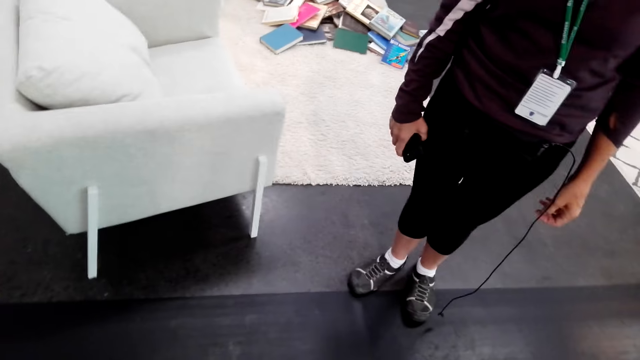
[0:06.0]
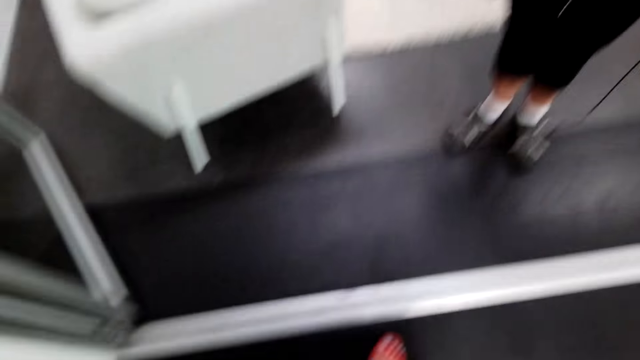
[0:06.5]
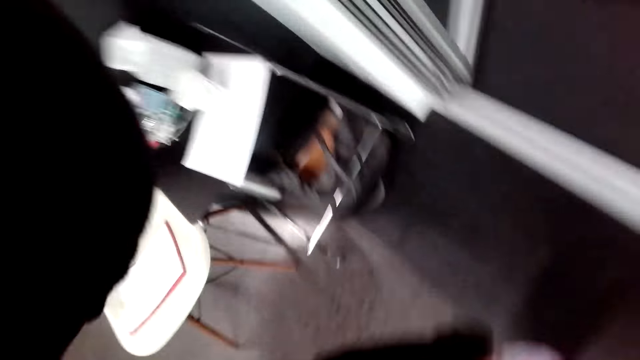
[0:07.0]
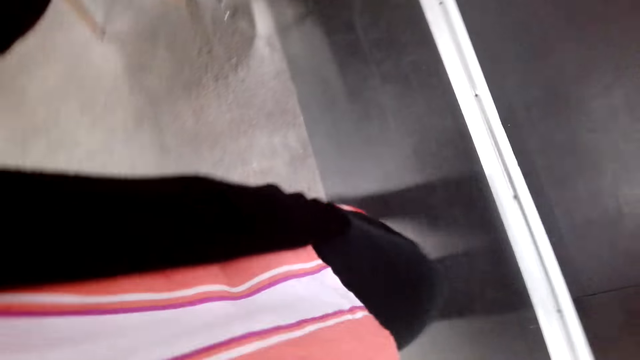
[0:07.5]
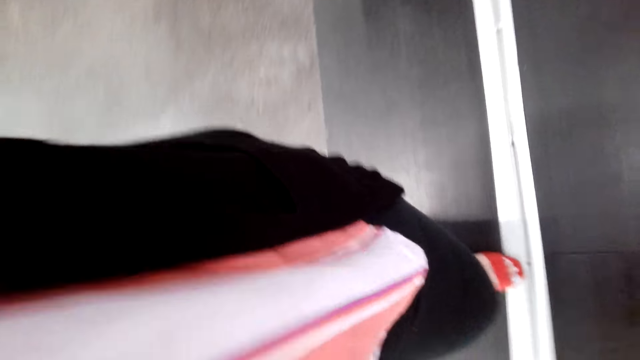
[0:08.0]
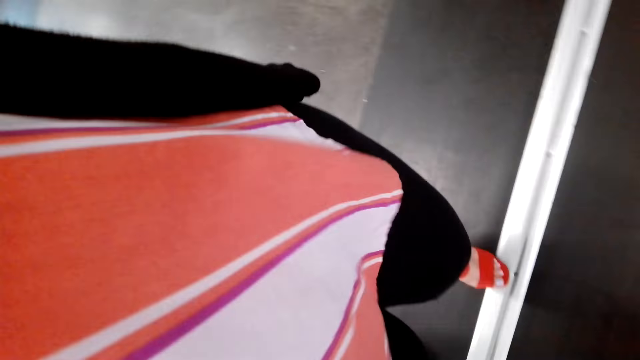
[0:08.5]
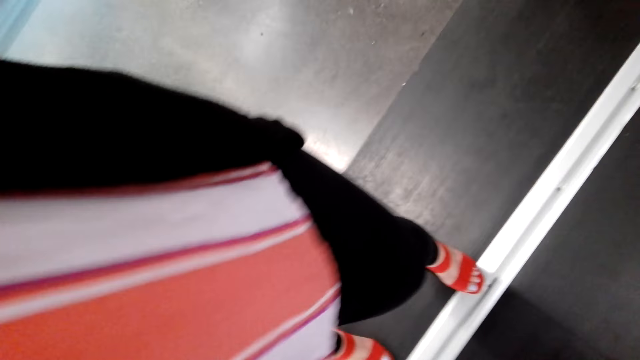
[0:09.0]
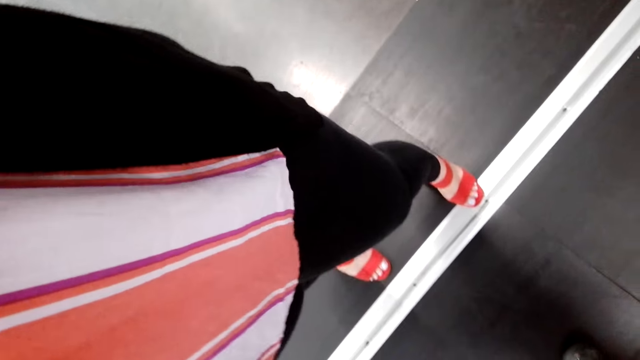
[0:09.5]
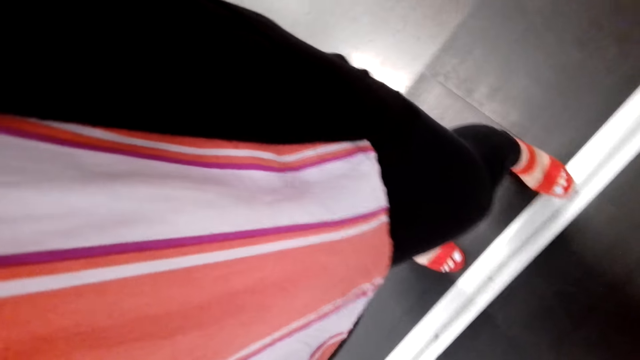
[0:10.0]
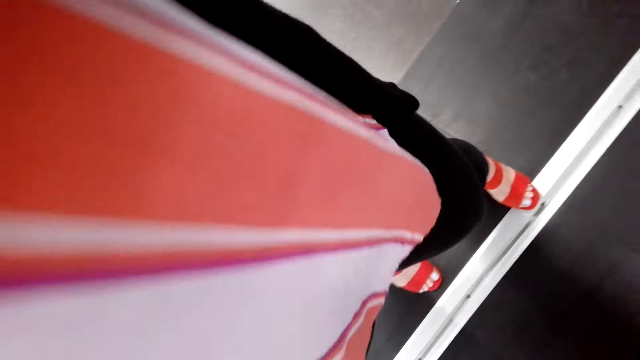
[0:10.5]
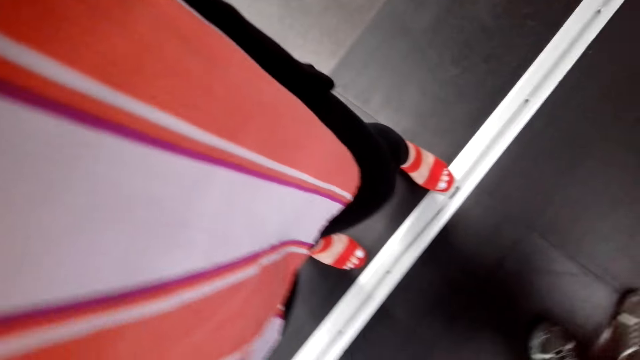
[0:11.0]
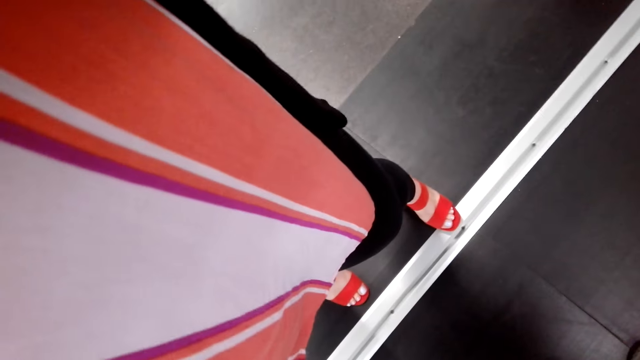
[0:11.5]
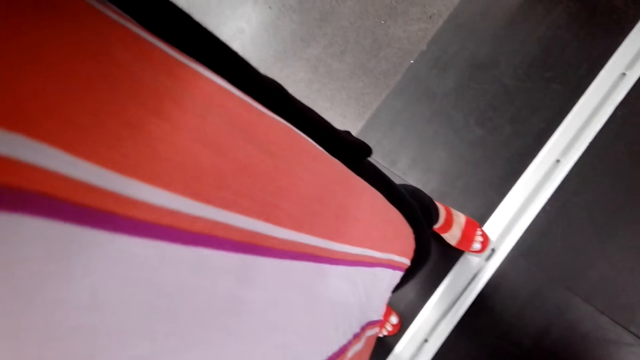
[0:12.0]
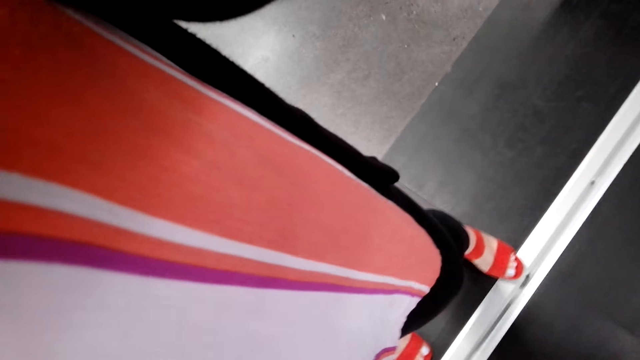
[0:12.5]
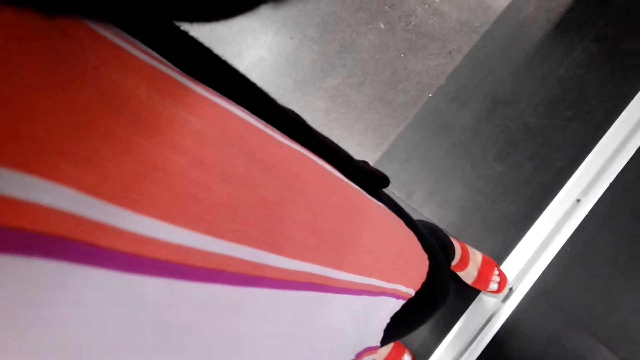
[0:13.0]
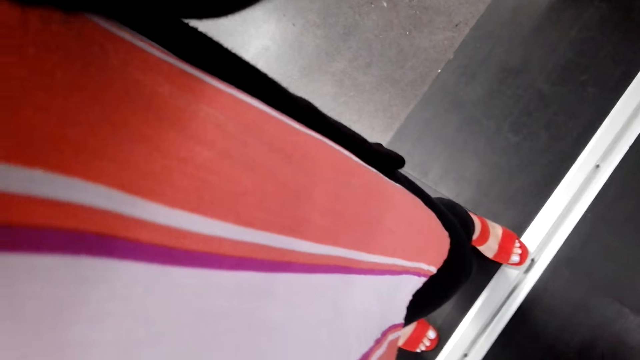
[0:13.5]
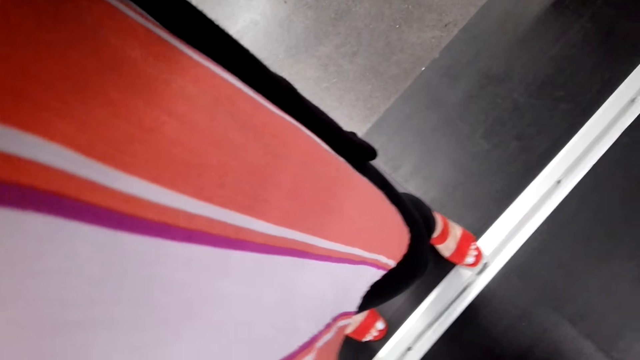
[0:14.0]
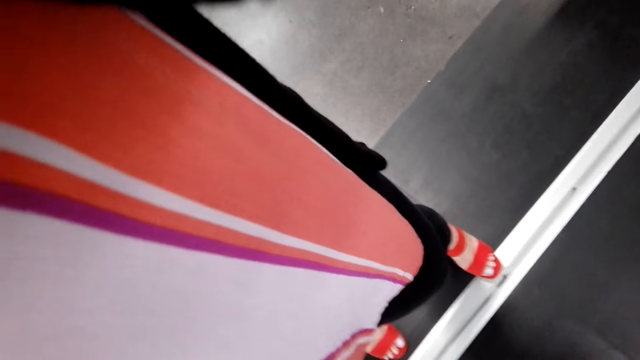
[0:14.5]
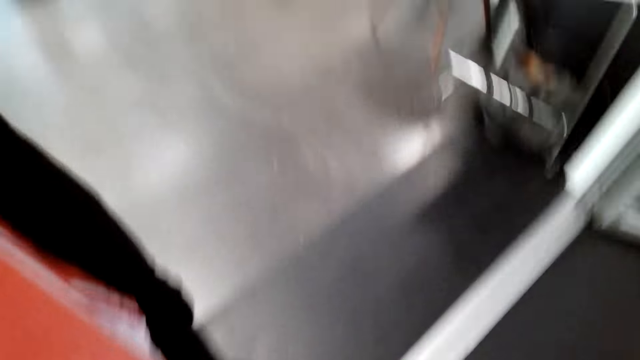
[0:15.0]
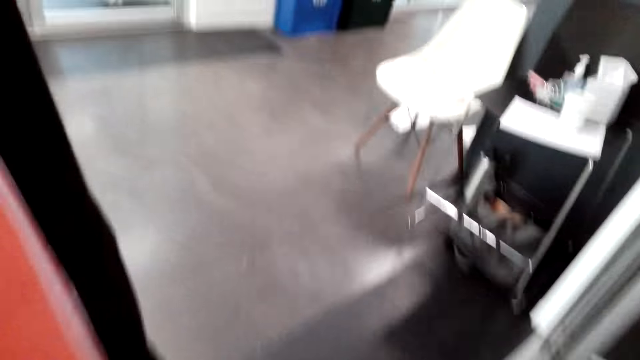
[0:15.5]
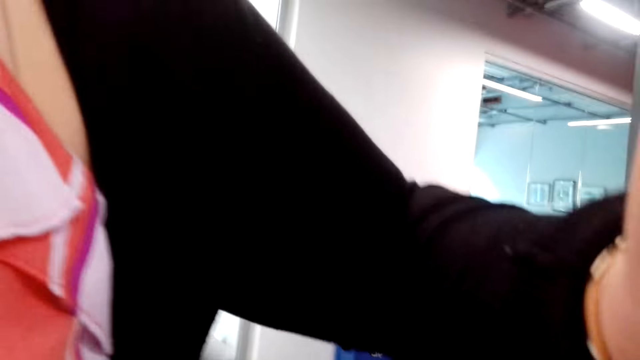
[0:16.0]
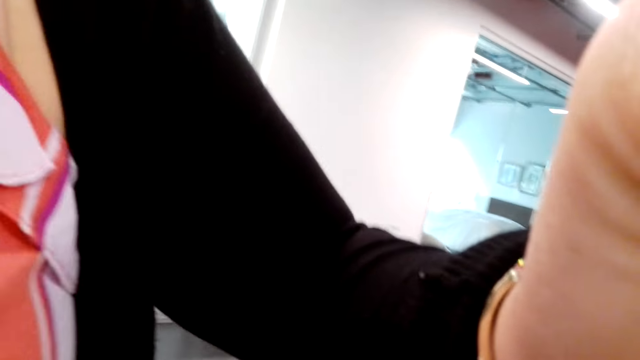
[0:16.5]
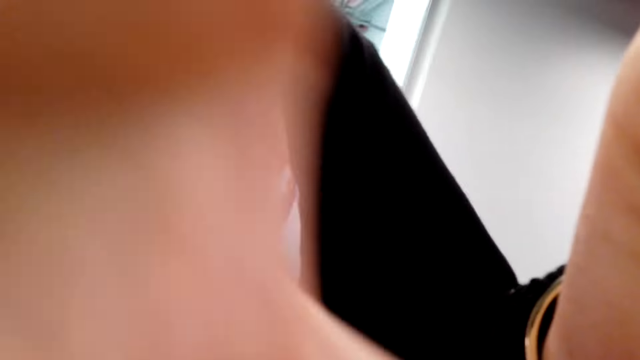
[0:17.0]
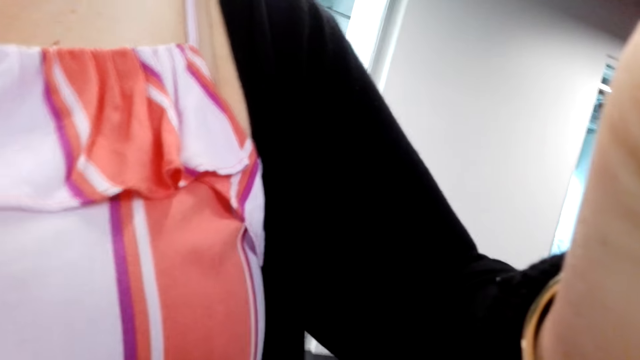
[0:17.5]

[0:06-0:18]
The camera wearer converses with a woman. The woman stands near the camera wearer. The camera wearer fixes the camera. The woman fixes the camera.

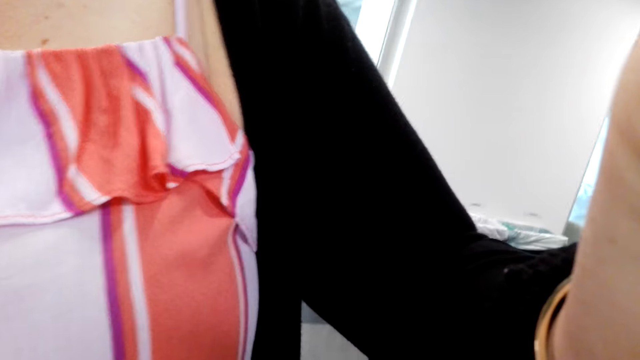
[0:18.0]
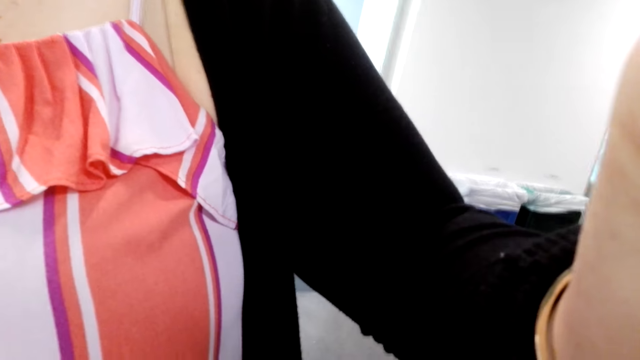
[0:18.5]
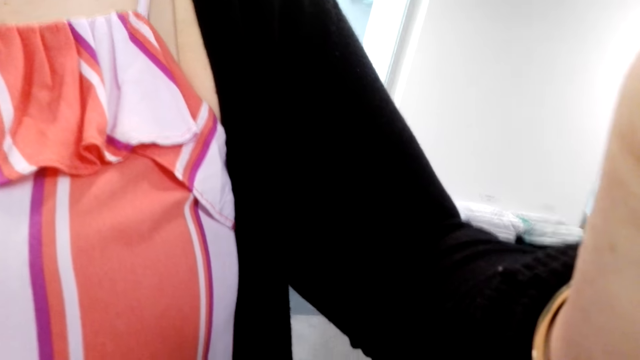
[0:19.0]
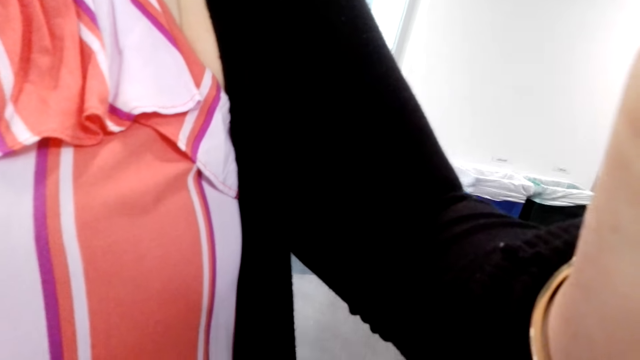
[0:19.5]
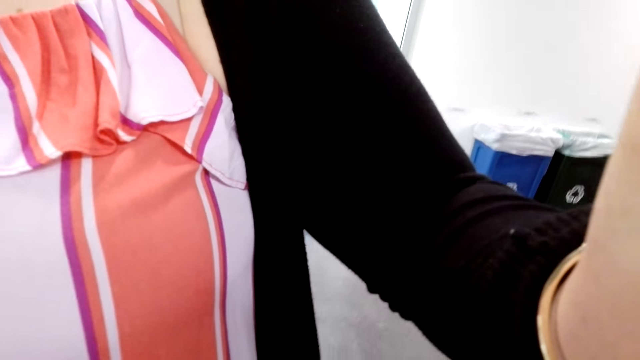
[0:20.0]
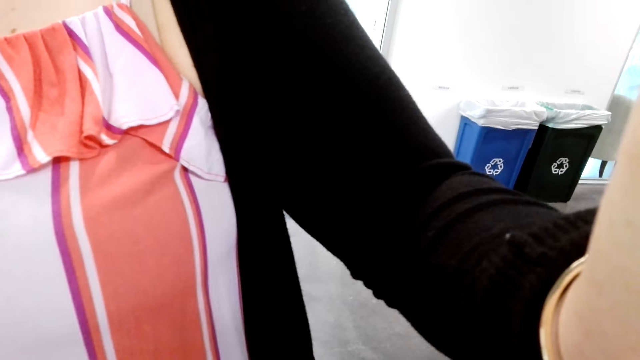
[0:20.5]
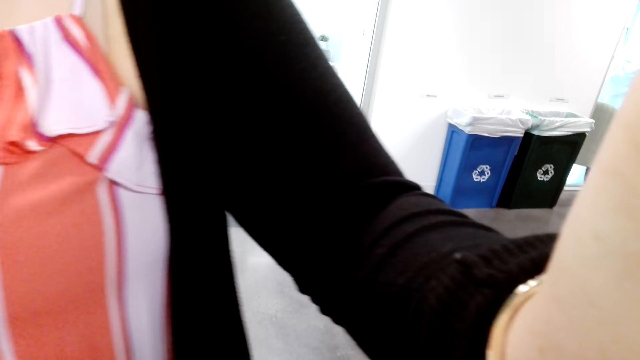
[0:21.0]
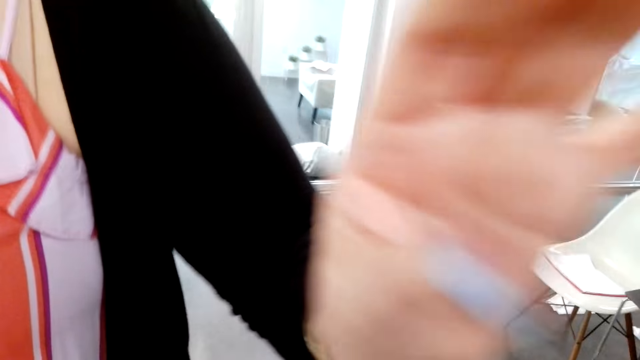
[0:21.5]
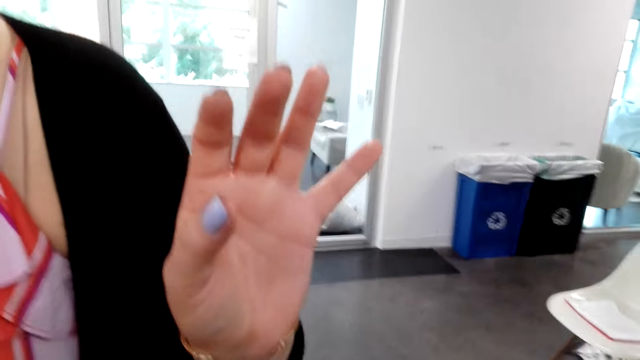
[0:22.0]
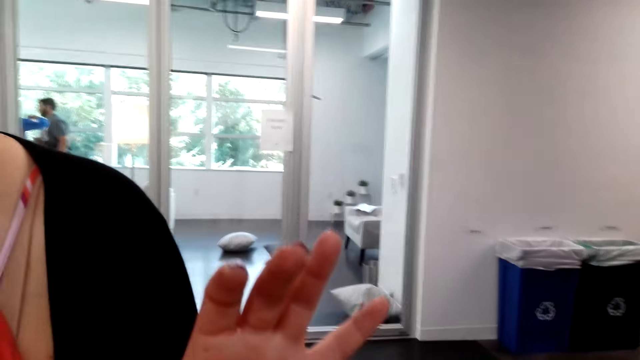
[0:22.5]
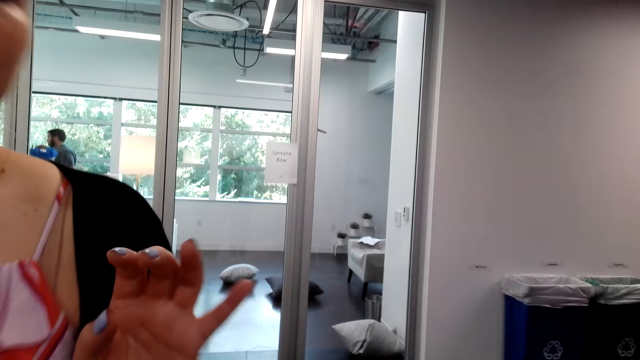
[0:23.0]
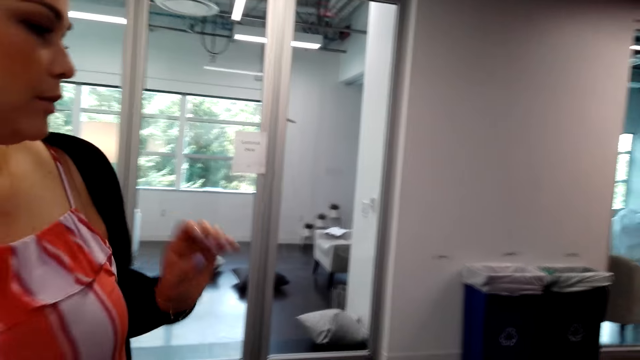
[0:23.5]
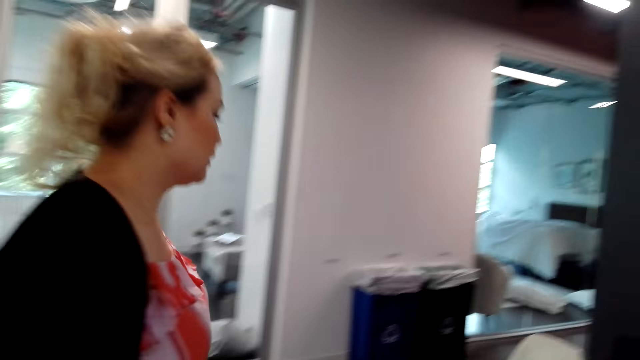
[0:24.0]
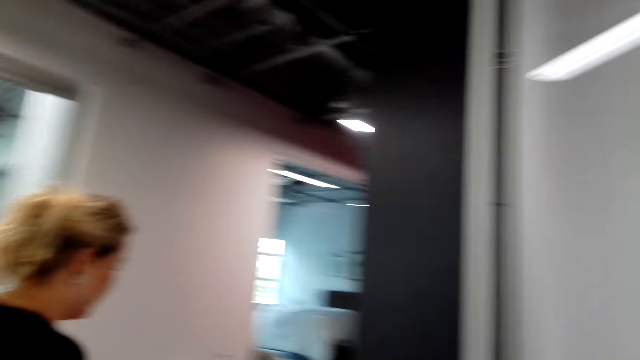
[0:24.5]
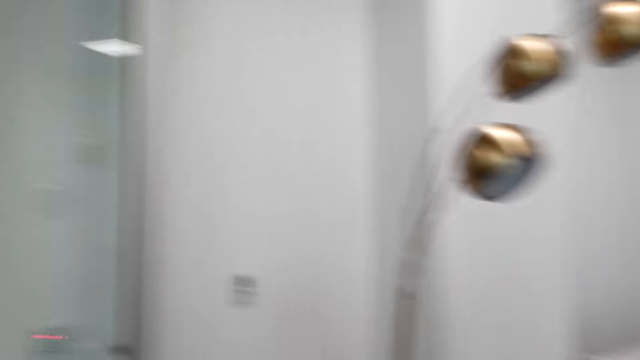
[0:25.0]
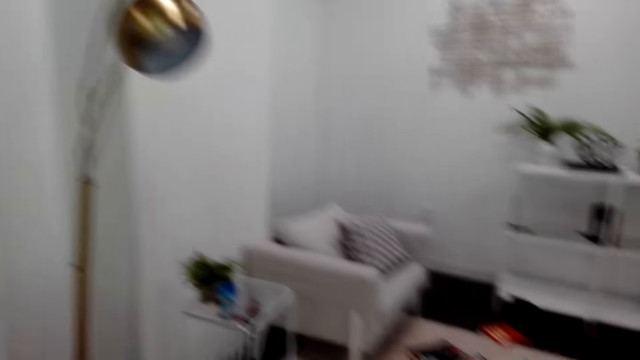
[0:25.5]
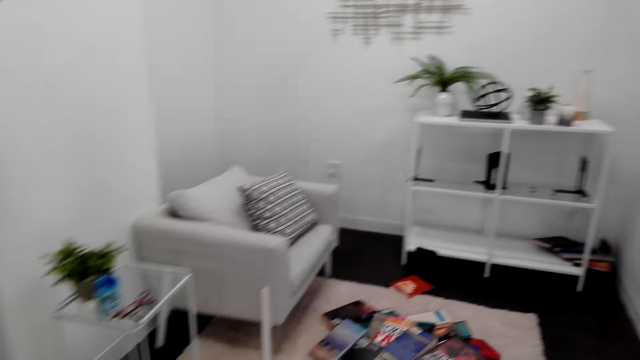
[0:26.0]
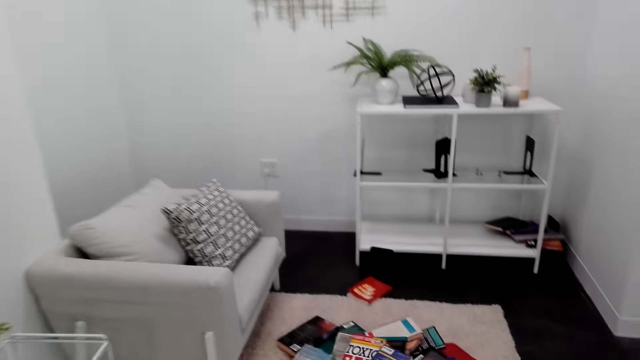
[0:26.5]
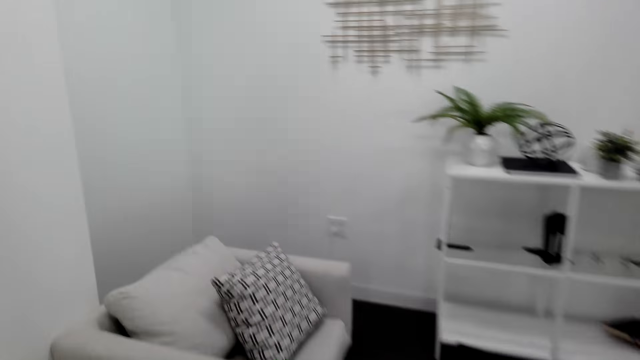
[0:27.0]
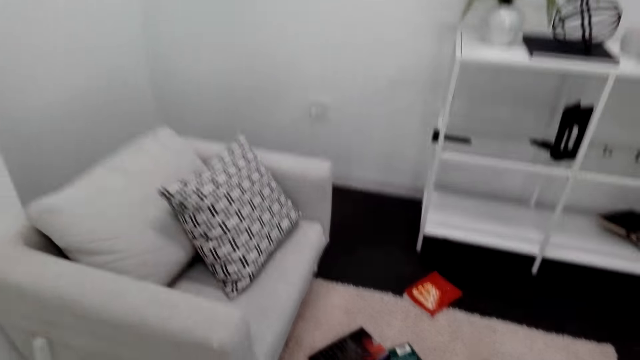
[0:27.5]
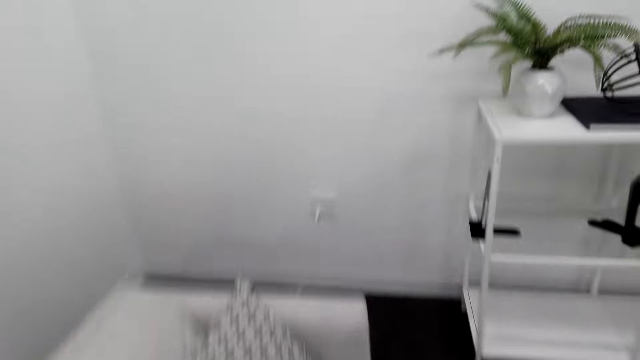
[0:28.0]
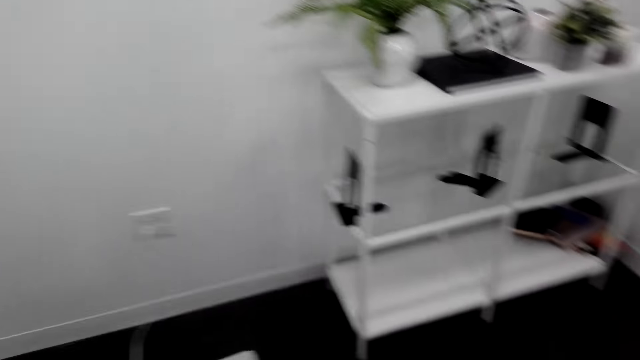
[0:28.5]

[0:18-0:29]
The camera wearer converses with a woman. The woman moves away. The woman walks around the house. The camera wearer walks around the house. They look around.
